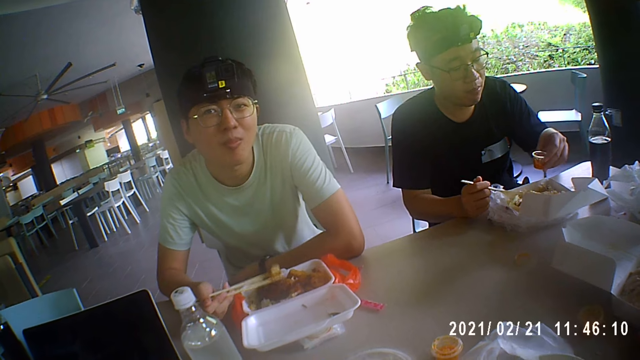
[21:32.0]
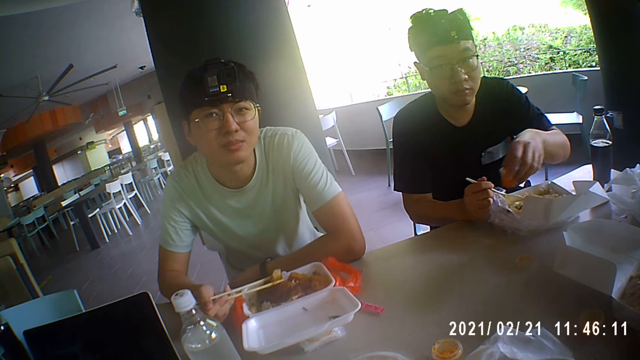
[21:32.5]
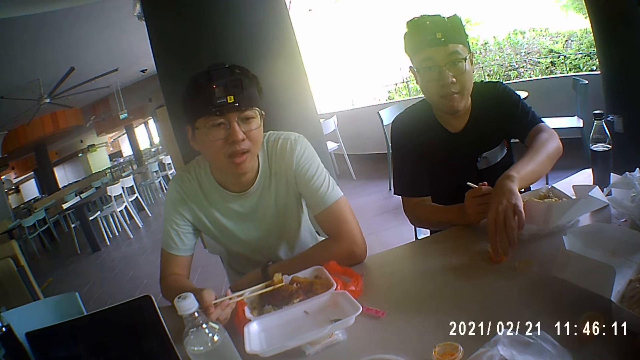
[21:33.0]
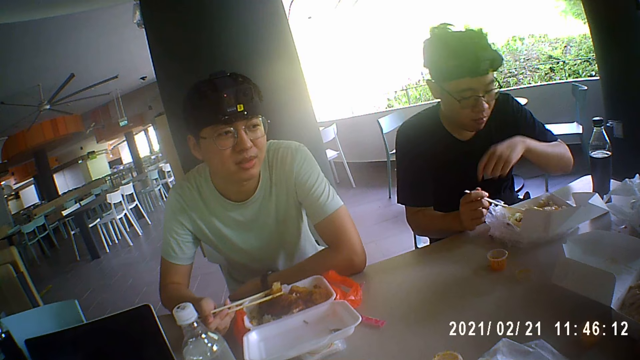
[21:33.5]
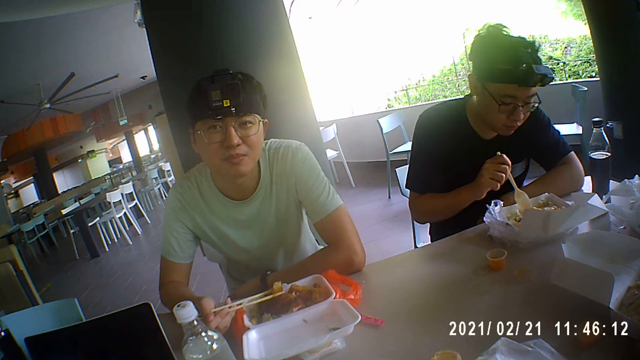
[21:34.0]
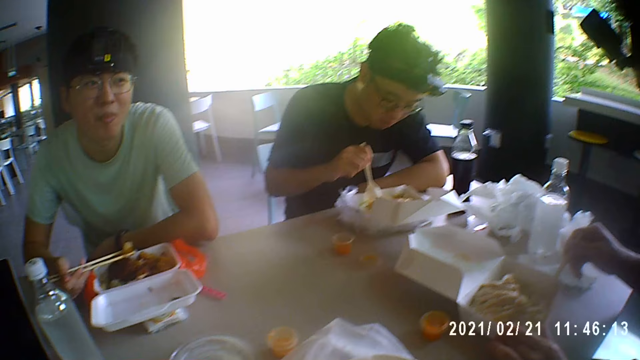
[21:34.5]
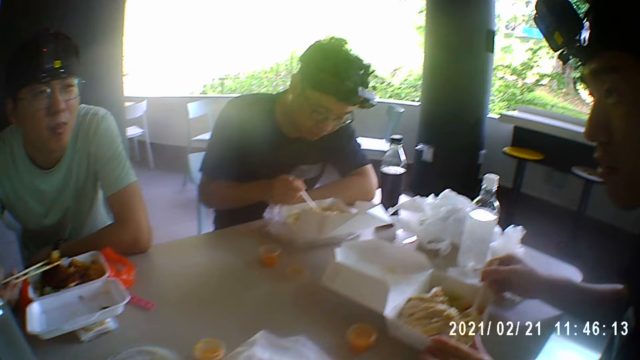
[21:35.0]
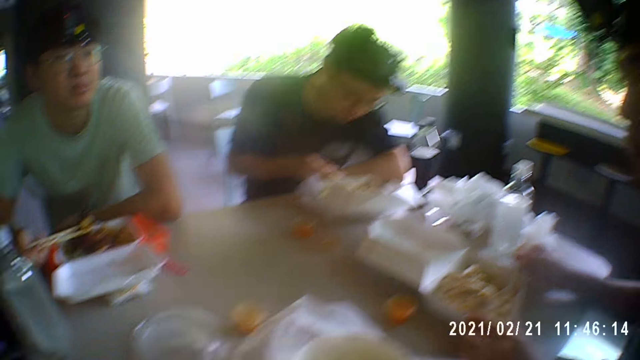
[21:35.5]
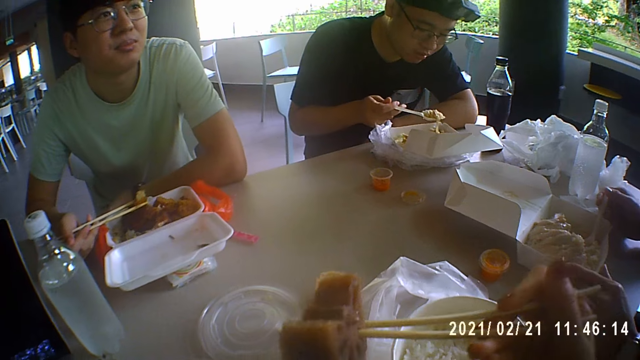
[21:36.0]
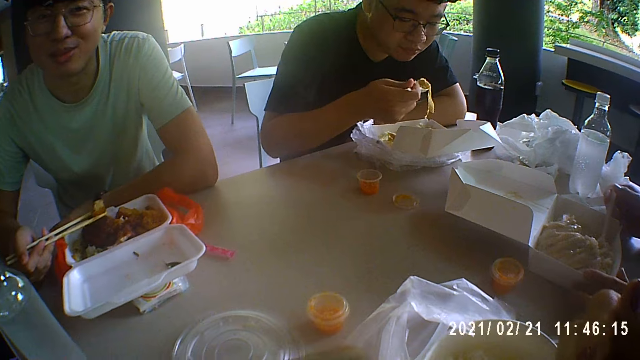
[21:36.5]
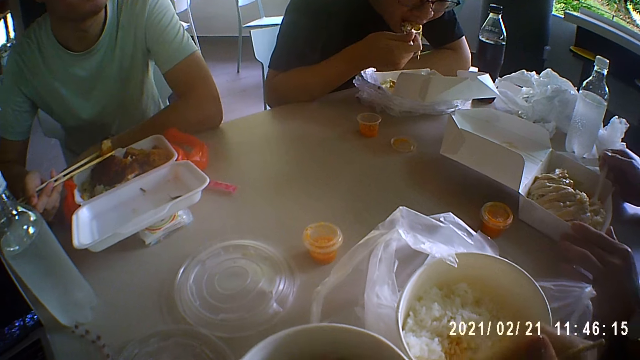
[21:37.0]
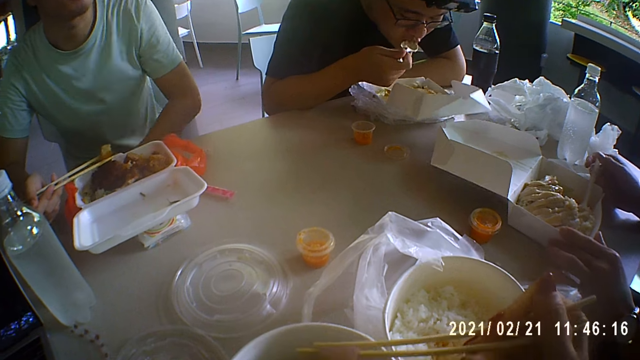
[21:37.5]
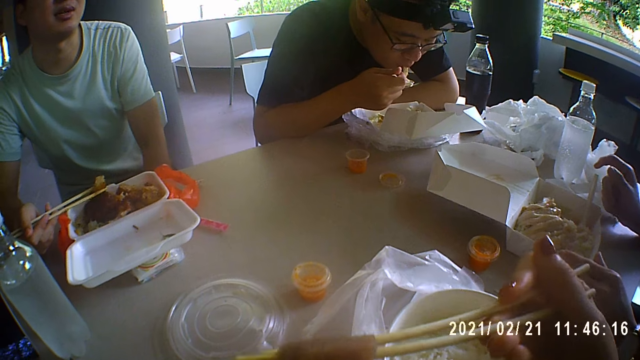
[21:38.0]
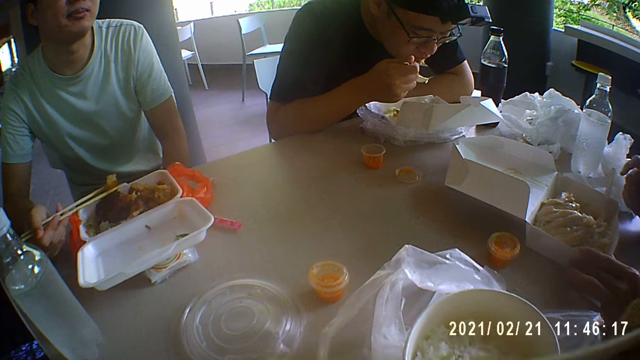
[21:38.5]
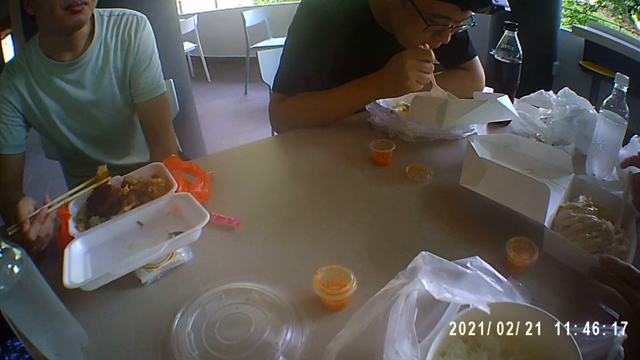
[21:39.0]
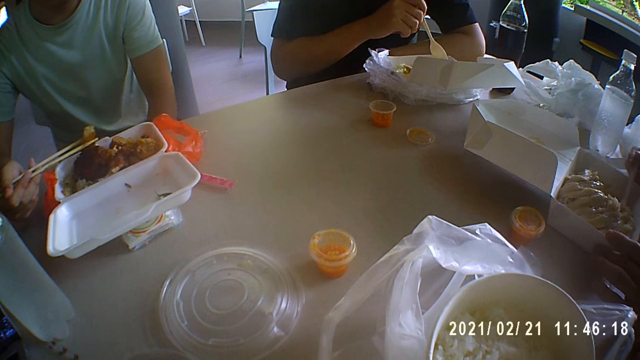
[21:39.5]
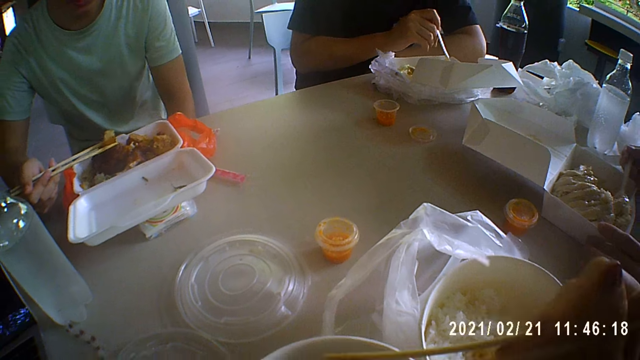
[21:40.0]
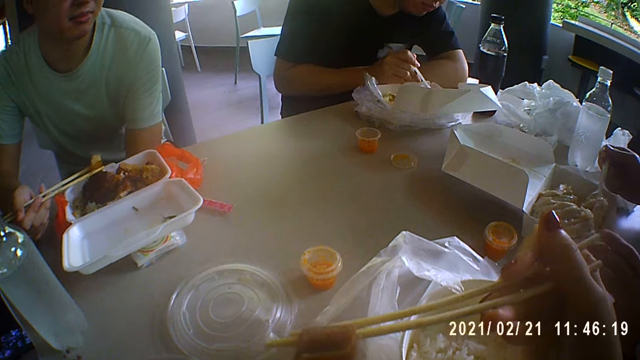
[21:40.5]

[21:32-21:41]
A man puts the sauce on the table.

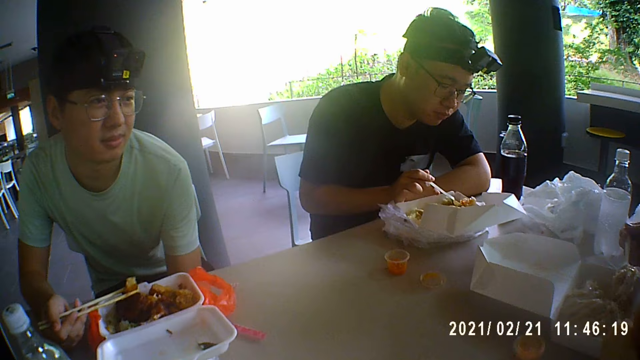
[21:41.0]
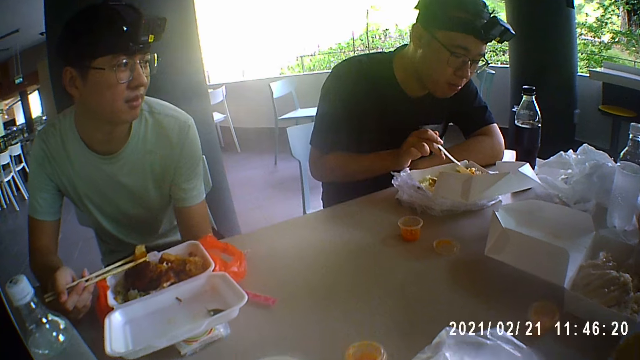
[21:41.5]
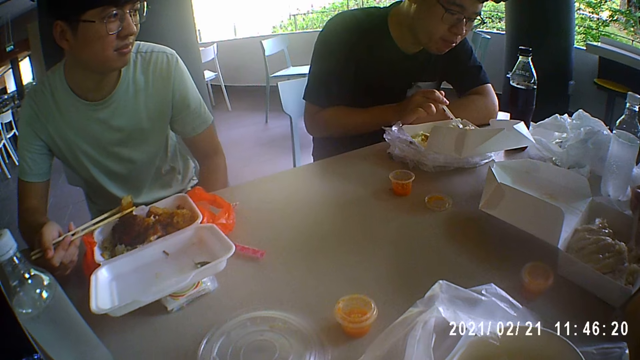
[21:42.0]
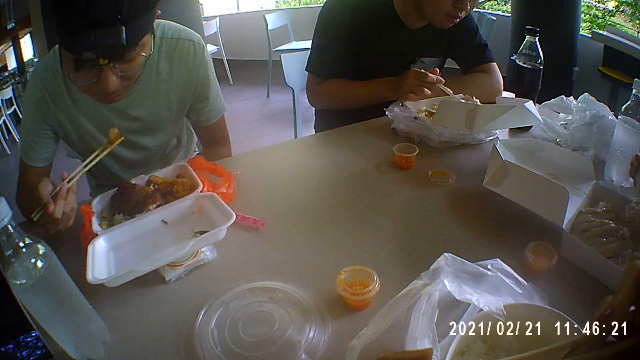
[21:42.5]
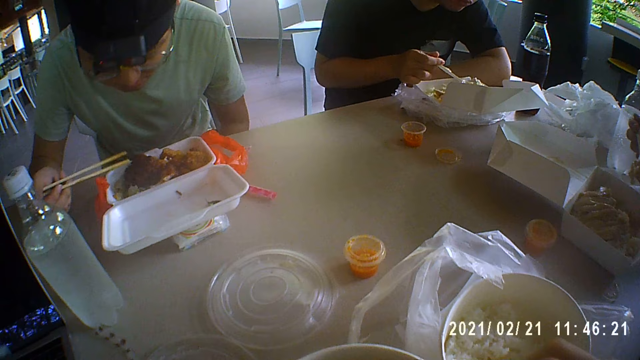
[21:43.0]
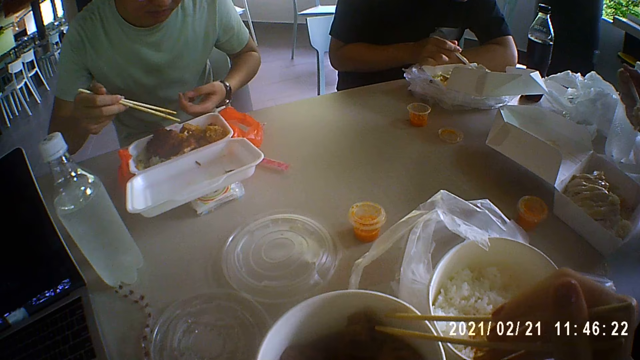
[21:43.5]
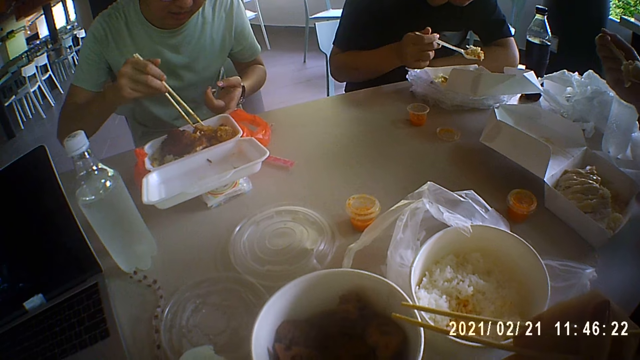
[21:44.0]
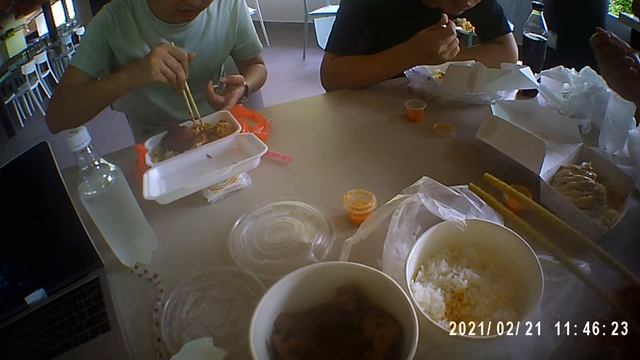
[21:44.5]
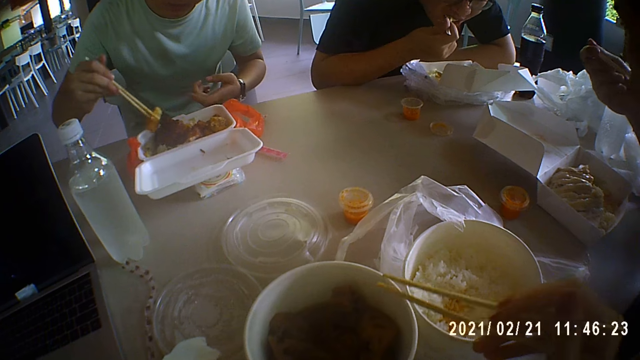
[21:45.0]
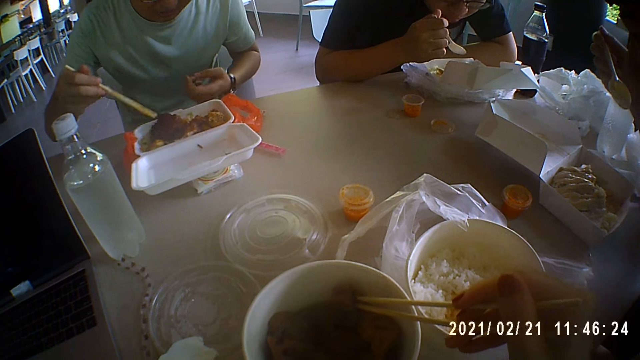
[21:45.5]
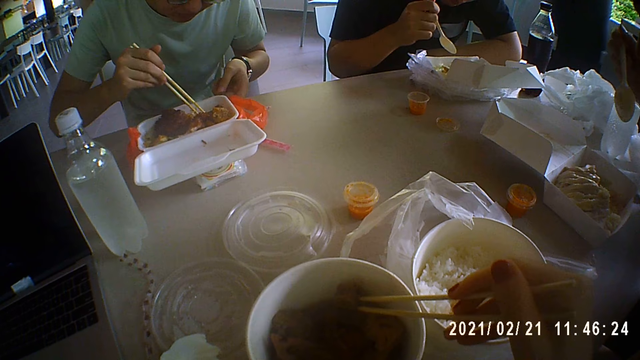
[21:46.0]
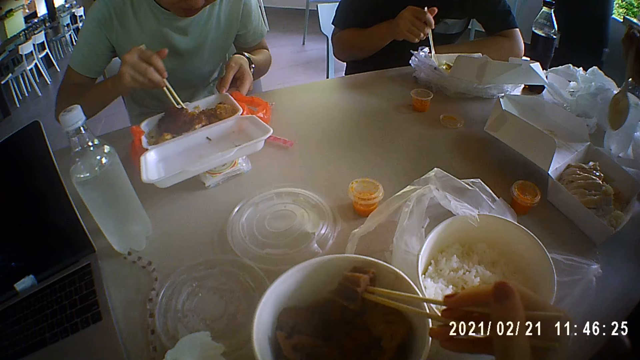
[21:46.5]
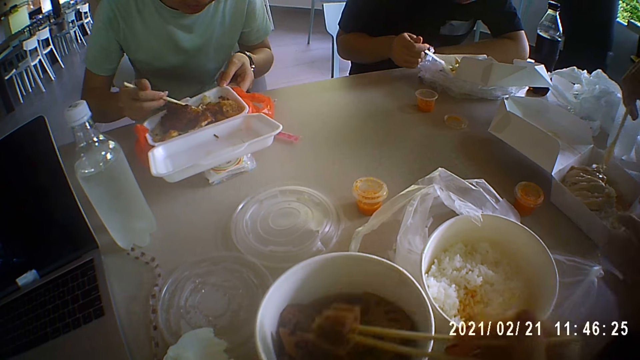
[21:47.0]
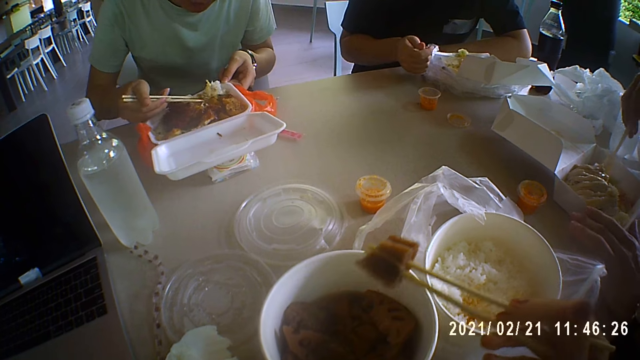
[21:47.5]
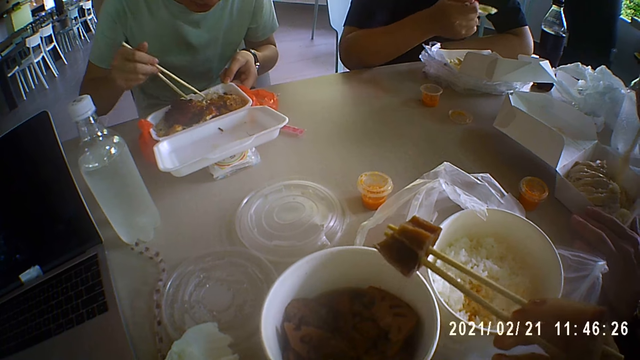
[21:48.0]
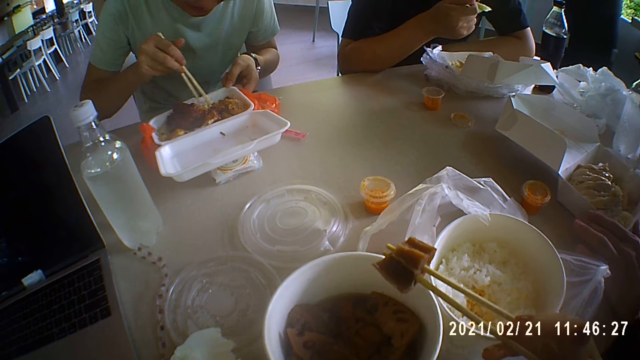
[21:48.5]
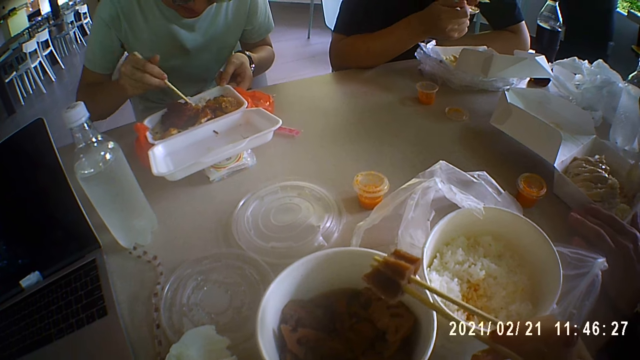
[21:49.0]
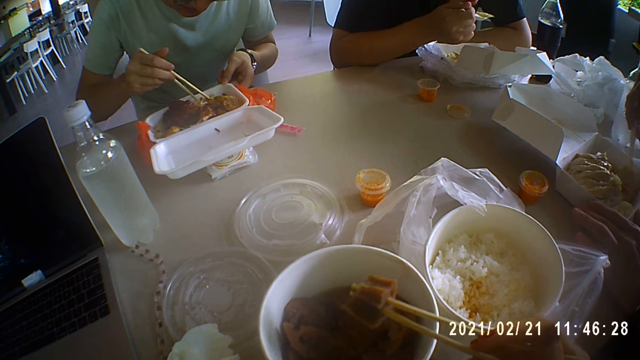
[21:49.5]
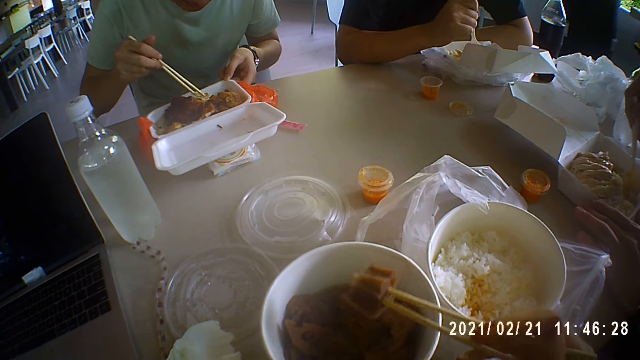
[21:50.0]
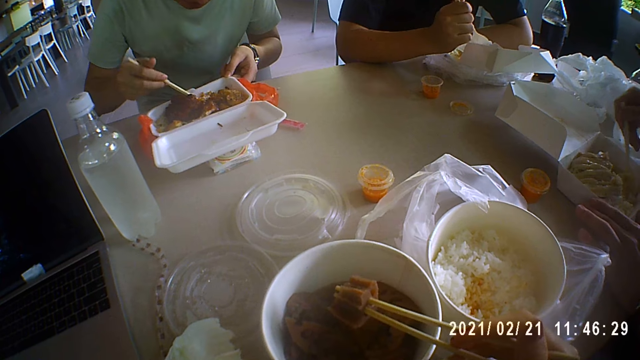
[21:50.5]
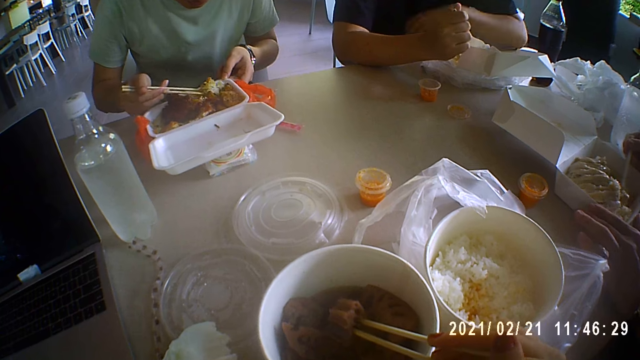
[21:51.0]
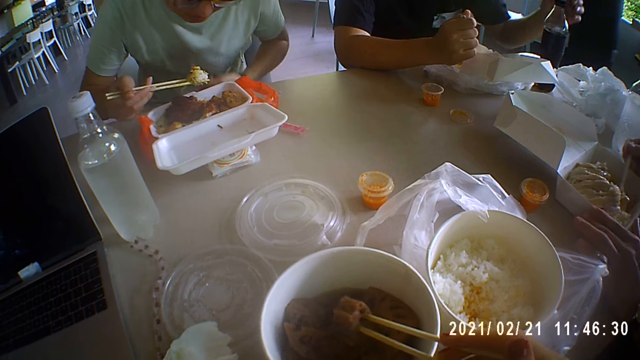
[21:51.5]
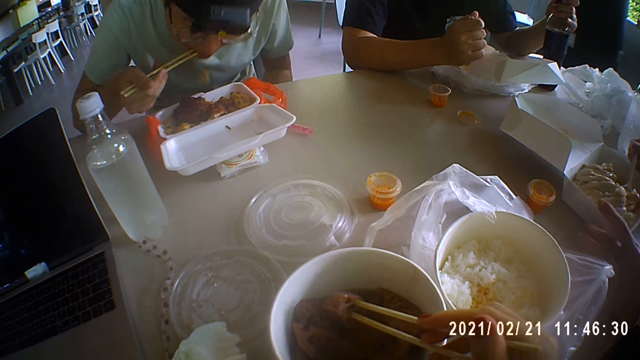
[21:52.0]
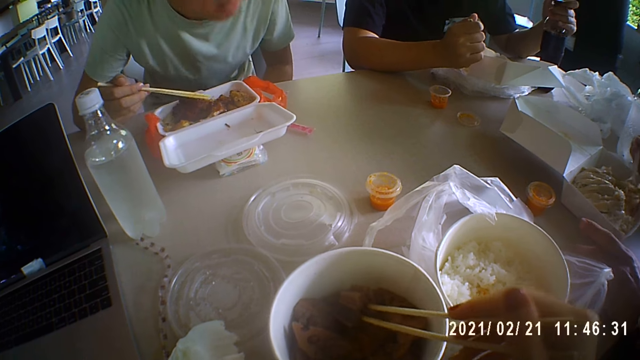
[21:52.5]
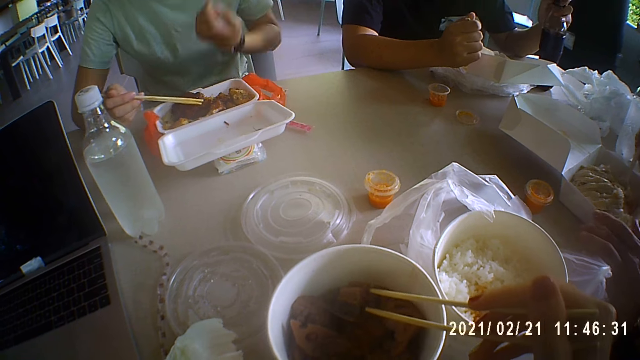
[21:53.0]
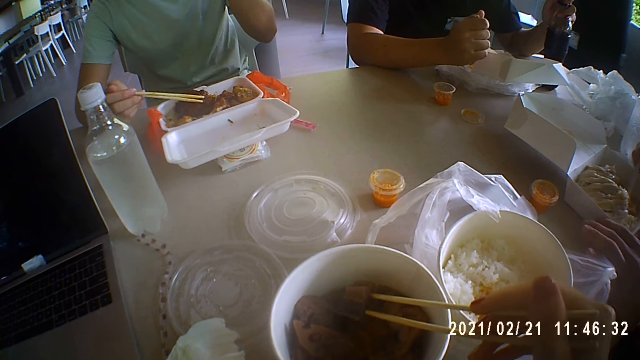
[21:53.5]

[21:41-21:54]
A man talks. The man eats the food.
